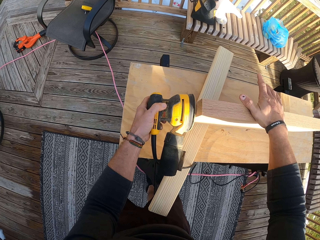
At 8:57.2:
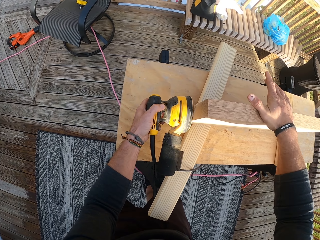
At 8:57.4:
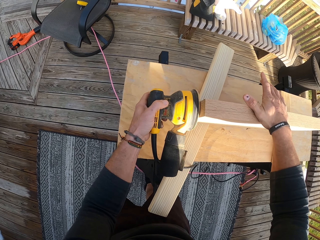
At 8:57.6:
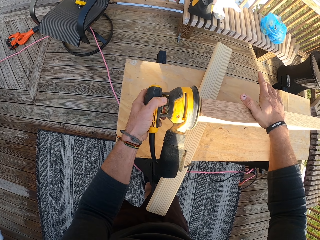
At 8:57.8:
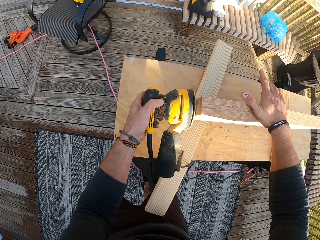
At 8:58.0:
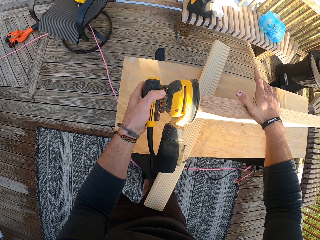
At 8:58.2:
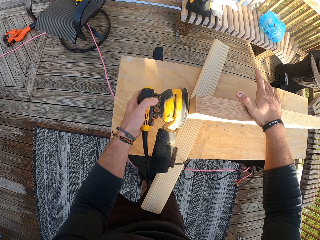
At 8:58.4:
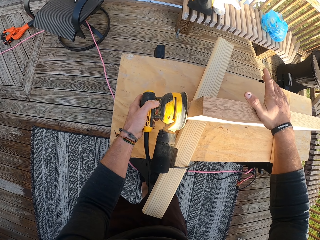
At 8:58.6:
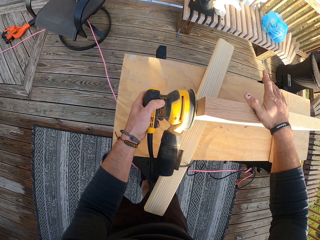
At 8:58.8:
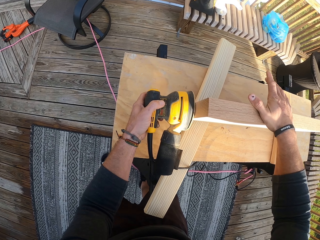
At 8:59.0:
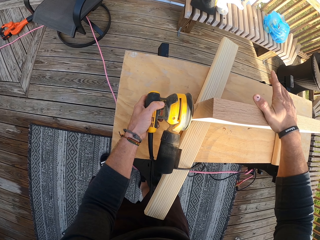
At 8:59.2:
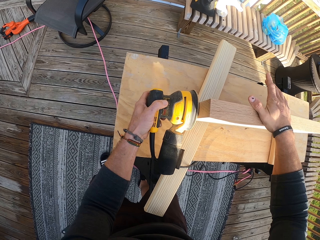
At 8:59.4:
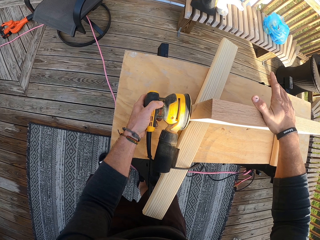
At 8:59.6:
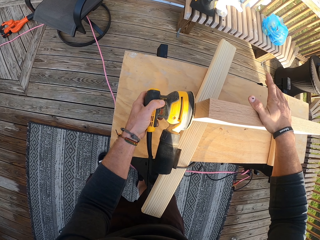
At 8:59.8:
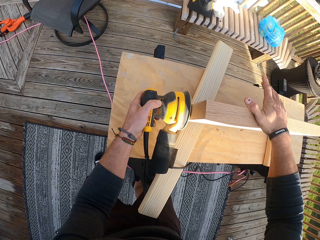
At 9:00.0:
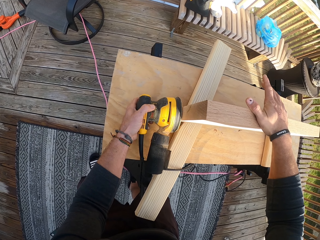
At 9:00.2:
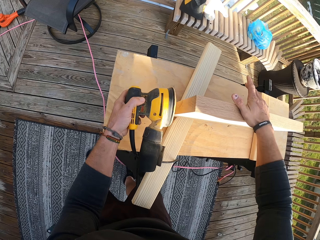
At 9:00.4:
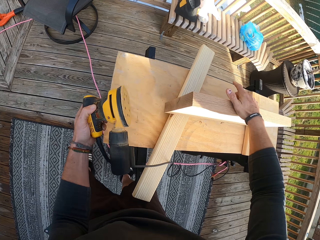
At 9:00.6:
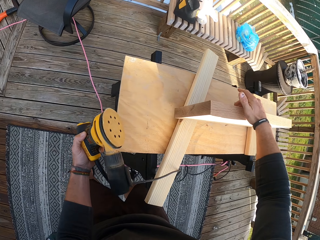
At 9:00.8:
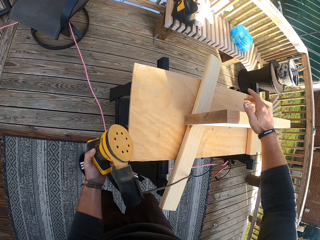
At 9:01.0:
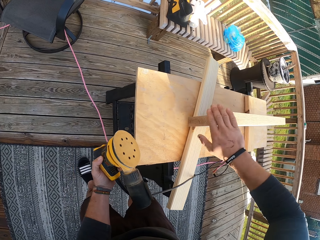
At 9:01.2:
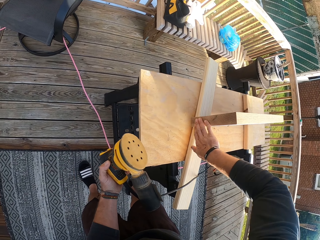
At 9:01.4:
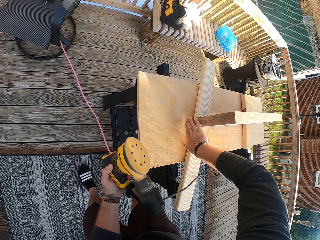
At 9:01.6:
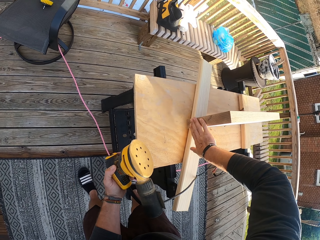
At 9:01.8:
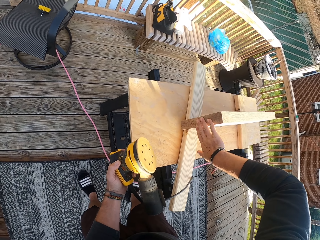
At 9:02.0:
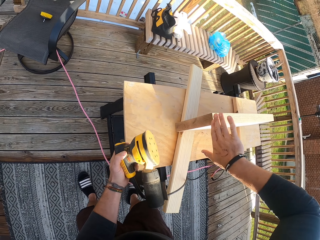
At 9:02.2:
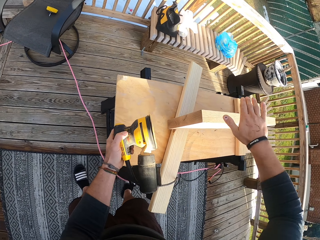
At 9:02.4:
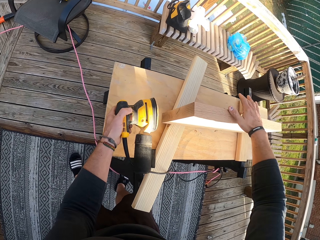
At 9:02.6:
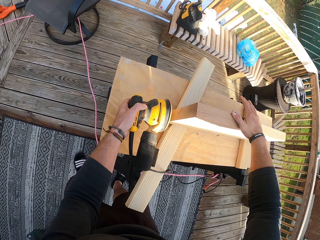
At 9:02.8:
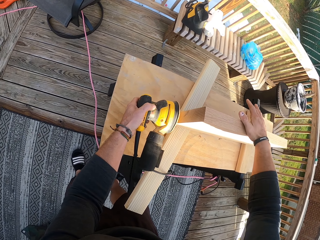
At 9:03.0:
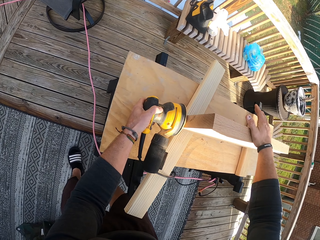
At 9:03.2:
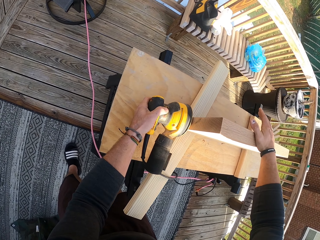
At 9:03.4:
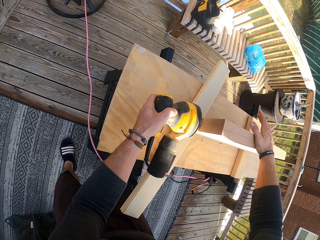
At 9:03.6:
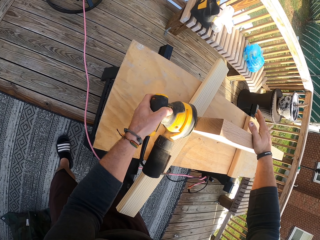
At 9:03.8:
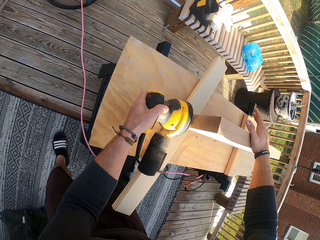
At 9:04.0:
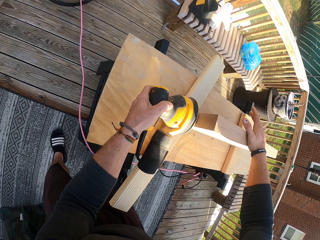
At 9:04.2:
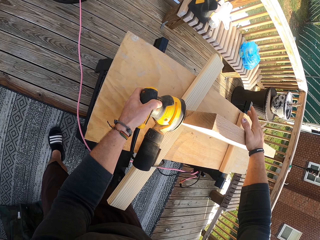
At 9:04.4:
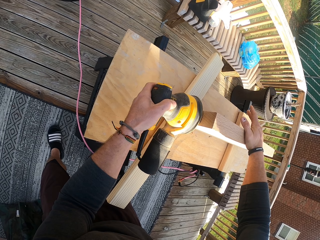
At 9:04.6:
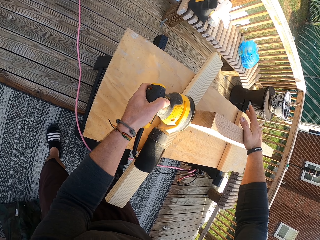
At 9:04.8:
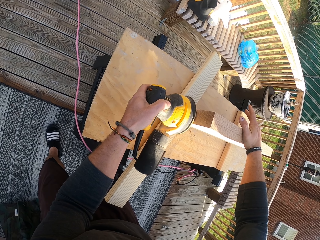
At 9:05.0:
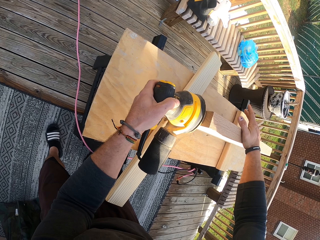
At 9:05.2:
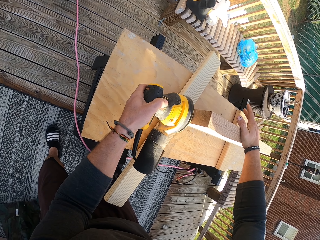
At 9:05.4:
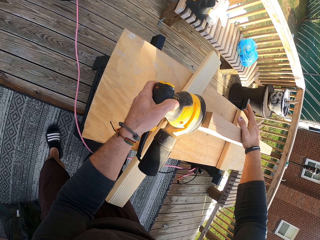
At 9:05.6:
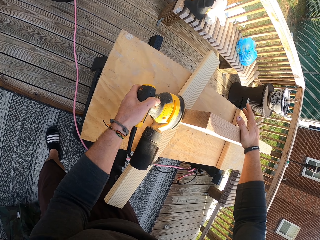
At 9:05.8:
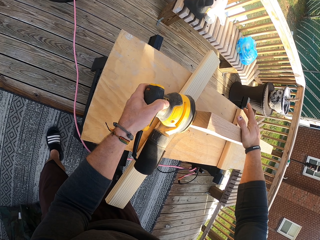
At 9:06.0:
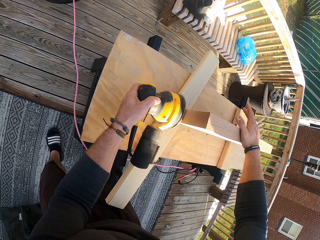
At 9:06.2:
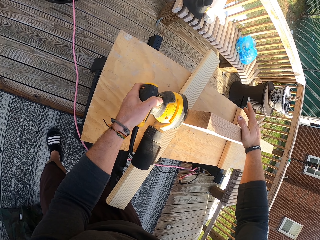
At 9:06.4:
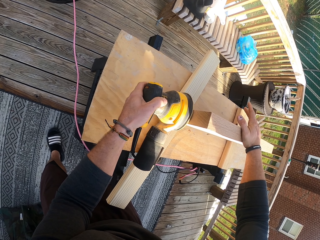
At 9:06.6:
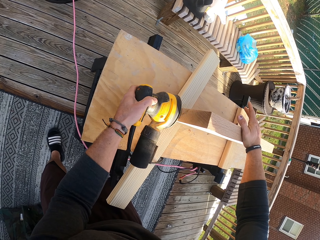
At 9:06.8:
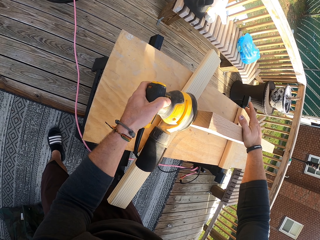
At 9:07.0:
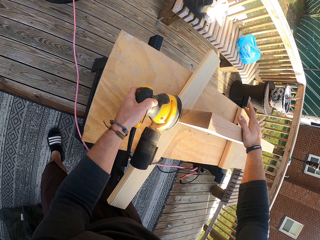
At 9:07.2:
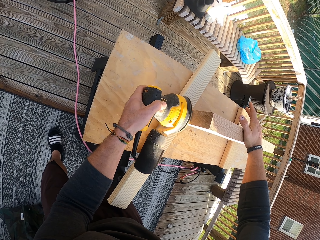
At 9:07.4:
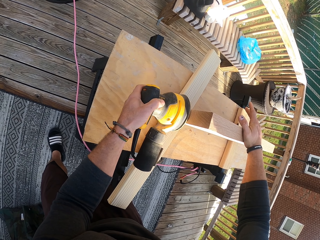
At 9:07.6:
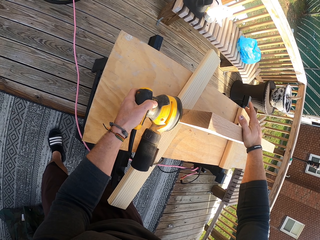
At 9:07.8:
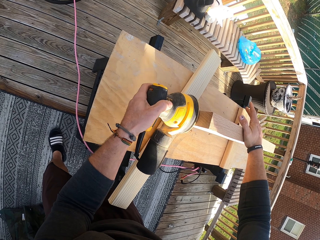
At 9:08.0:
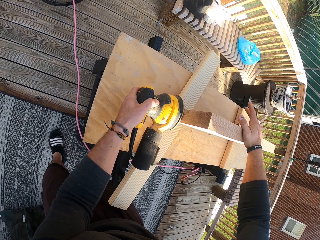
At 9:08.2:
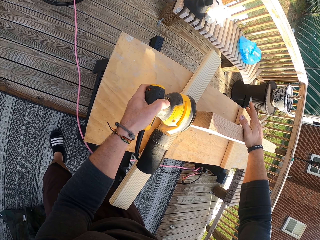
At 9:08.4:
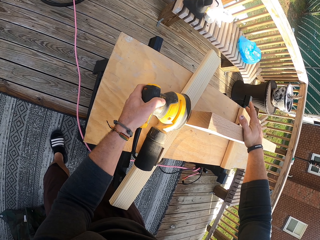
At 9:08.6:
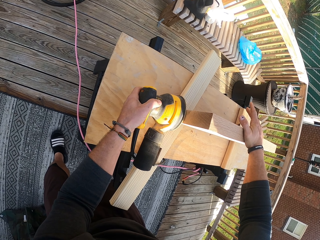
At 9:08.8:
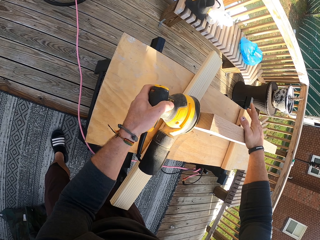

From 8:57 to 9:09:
The camera wearer feels the plank with his right hand. He sands the plank with the sander in his left hand.

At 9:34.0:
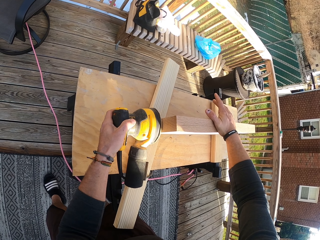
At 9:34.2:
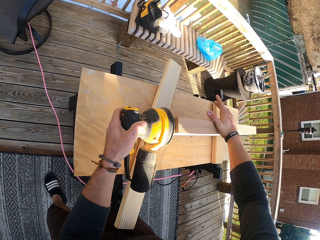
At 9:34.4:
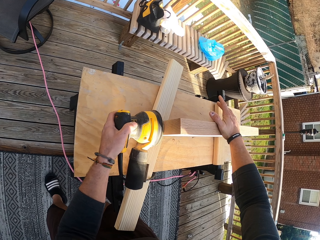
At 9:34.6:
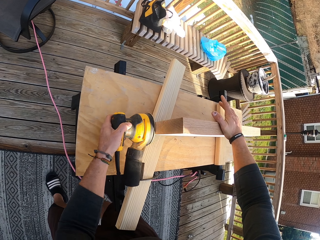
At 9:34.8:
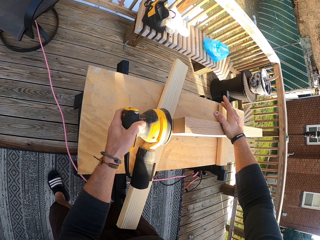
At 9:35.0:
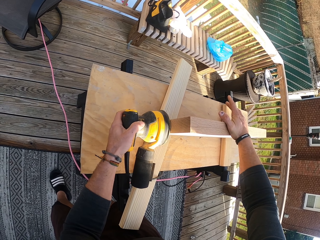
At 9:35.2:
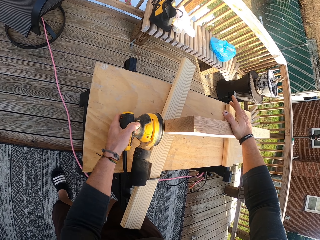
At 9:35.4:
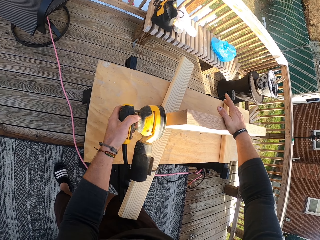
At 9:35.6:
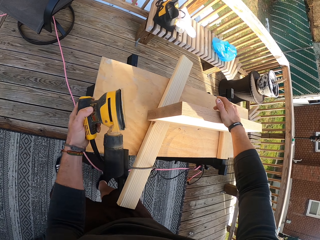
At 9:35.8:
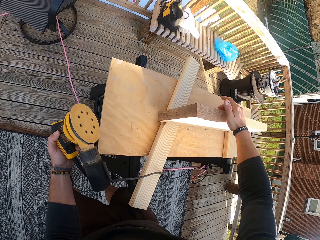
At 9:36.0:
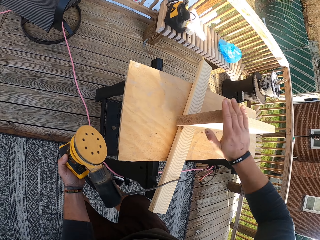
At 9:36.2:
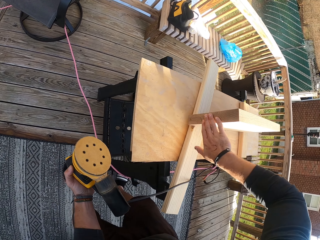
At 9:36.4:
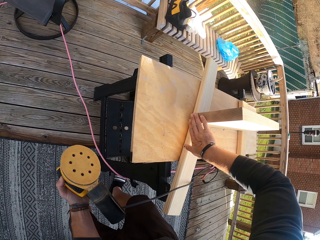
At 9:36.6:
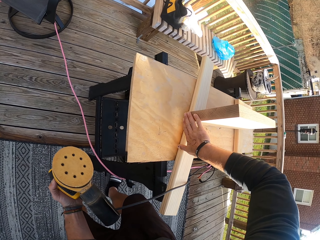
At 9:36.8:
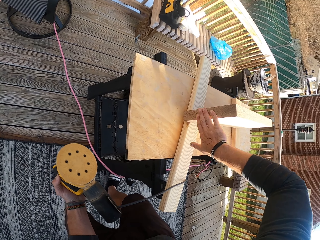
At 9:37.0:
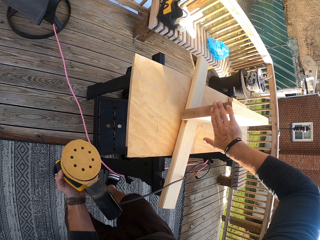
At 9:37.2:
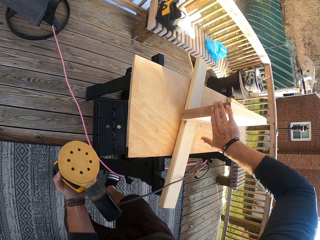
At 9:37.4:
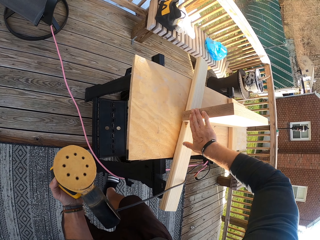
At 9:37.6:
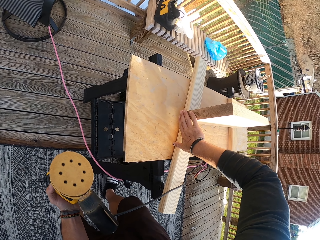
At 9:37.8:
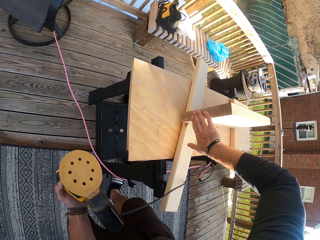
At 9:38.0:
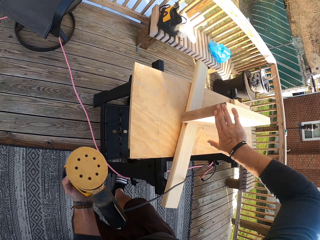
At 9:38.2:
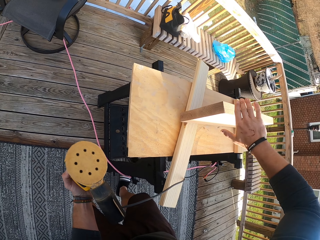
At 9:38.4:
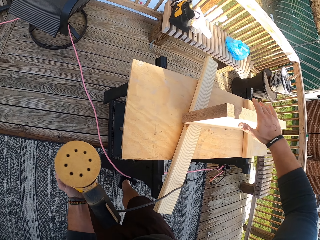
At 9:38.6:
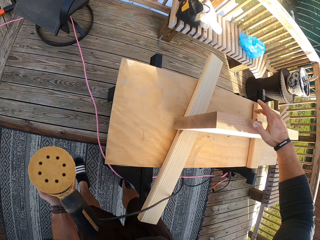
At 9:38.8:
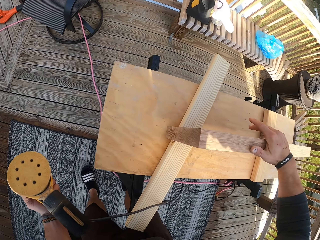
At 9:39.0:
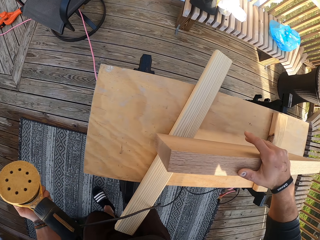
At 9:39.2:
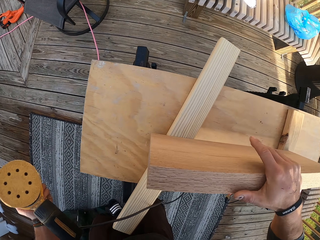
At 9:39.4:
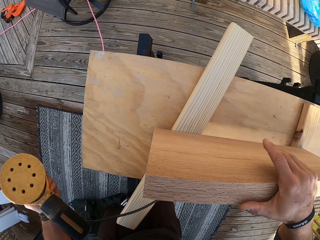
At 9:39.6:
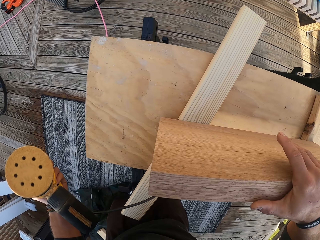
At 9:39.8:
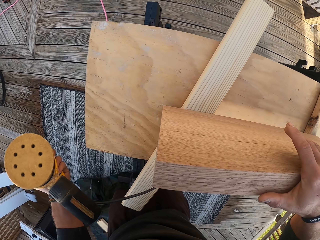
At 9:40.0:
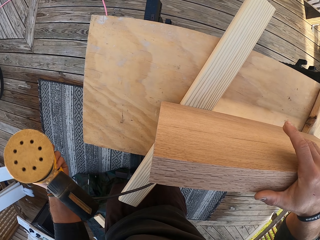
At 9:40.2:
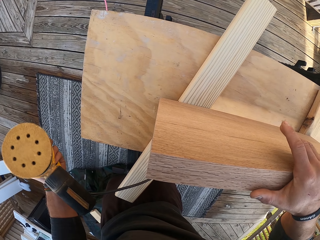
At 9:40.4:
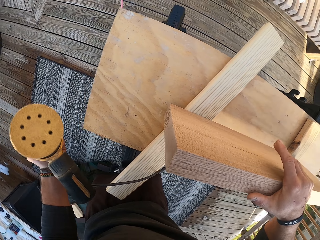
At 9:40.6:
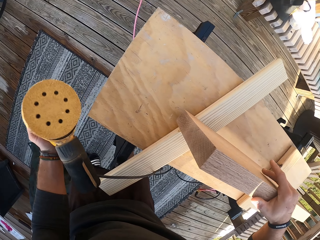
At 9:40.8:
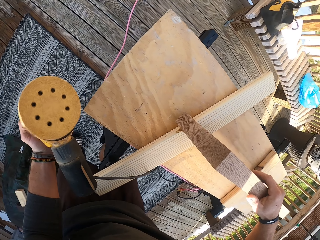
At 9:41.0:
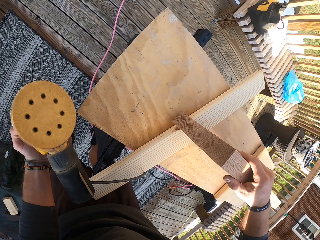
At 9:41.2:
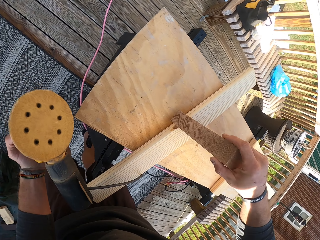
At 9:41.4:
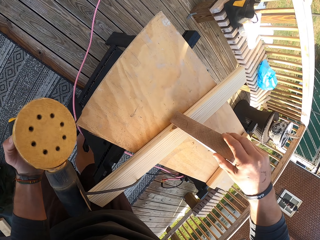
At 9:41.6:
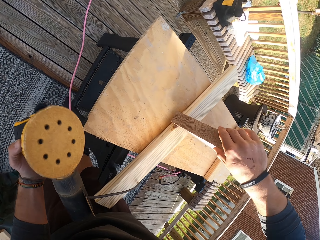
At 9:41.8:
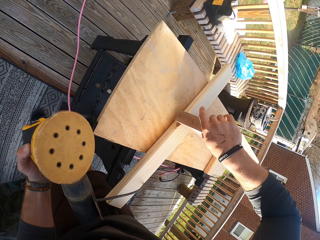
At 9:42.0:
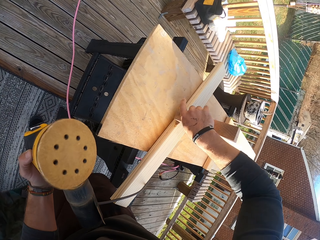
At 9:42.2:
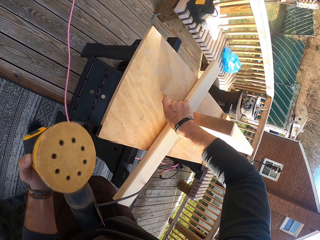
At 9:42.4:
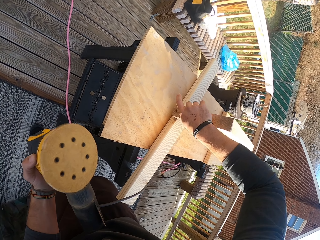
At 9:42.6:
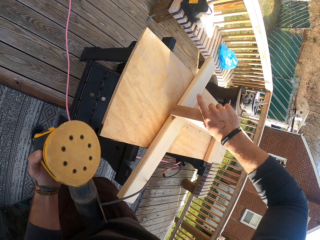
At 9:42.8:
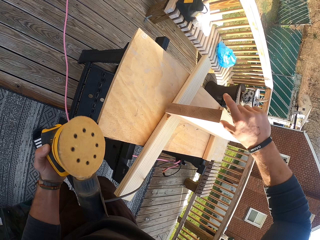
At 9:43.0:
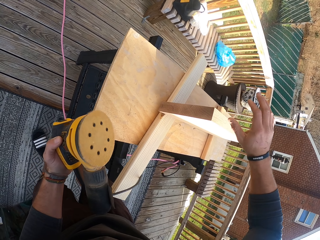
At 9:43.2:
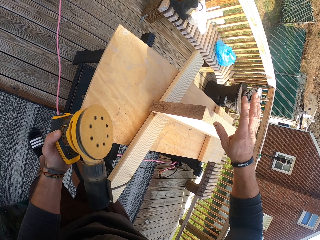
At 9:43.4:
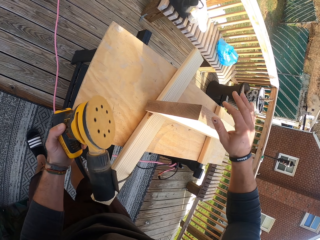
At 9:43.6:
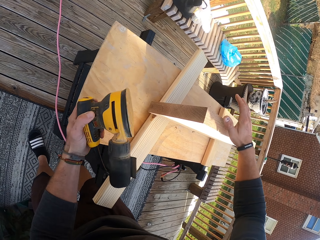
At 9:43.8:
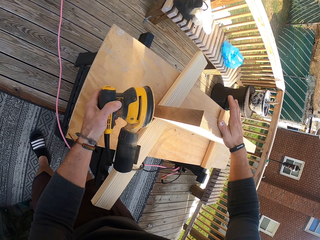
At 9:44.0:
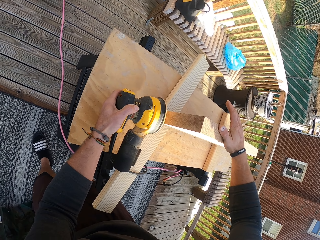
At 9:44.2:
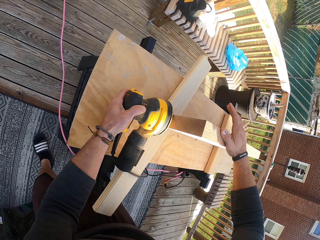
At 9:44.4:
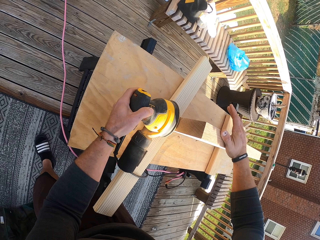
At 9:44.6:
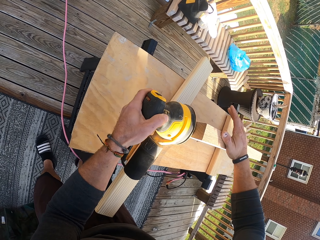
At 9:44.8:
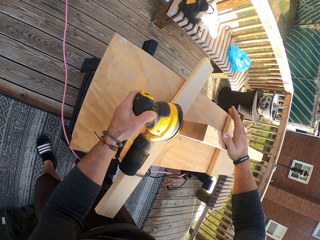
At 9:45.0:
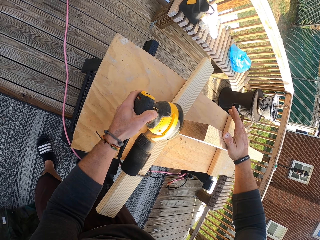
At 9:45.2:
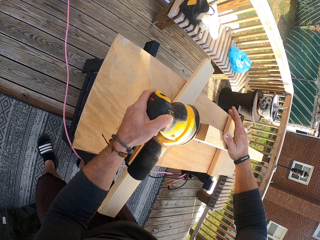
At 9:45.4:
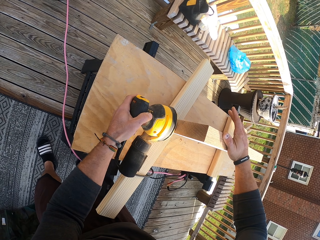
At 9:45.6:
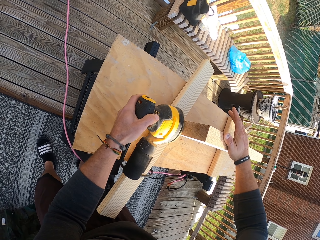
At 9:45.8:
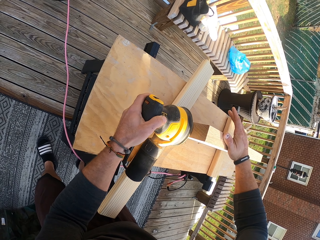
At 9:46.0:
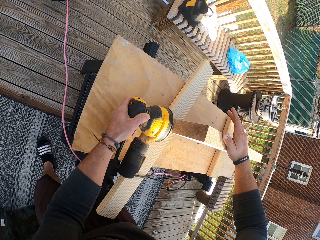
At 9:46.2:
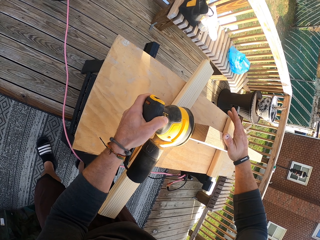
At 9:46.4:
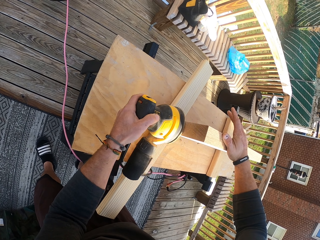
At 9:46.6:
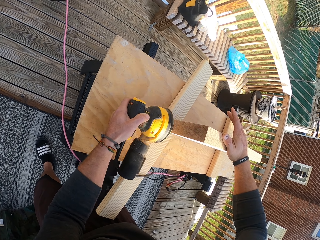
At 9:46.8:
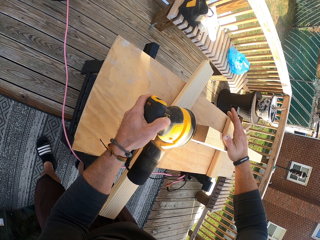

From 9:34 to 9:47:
The camera wearer runs his right hand on the side of the plank of wood on the table. He places his right hand on the plank of wood on the table and holds the wood with the right hand. He runs his right hand on the side of the plank of wood on the table. He places his right hand on the plank of wood on the table and holds the wood with the right hand. He smoothens the side of the plank of wood on the table with the electric orbital sander in his left hand.
